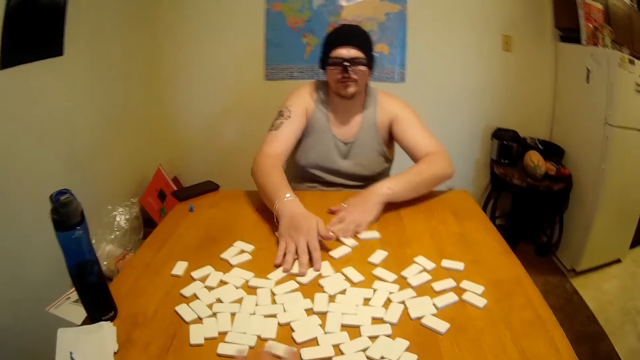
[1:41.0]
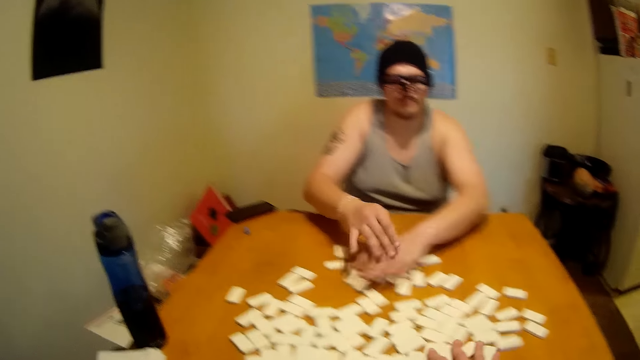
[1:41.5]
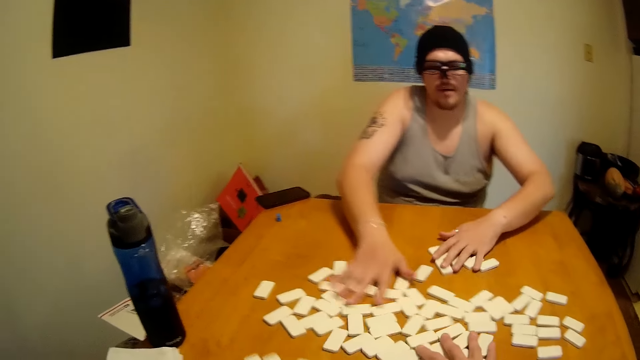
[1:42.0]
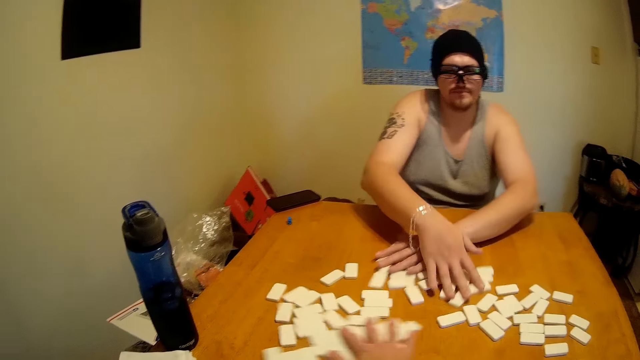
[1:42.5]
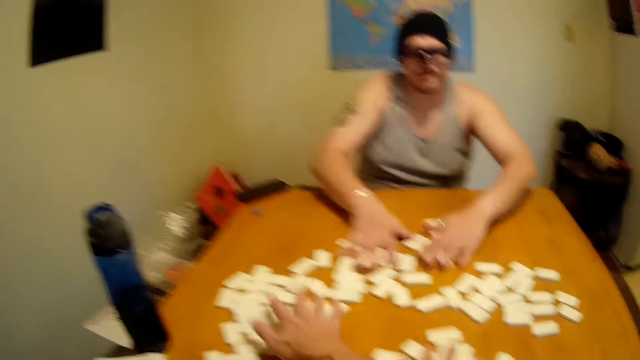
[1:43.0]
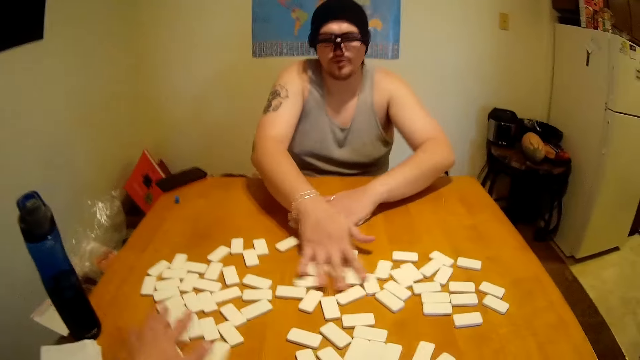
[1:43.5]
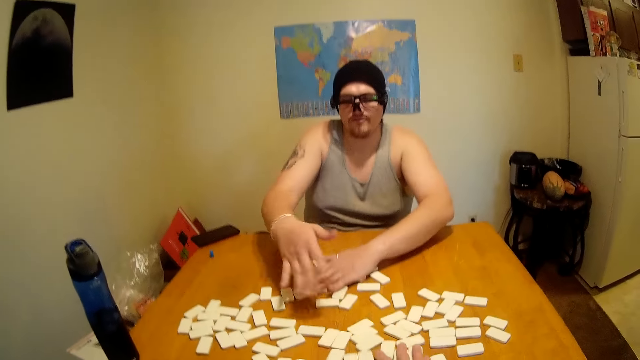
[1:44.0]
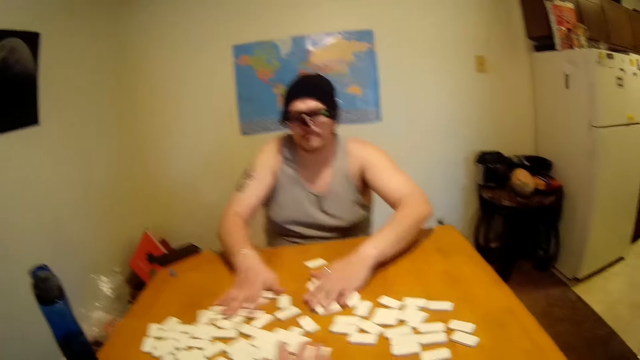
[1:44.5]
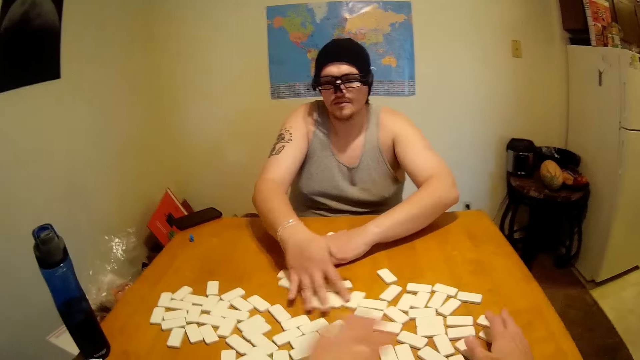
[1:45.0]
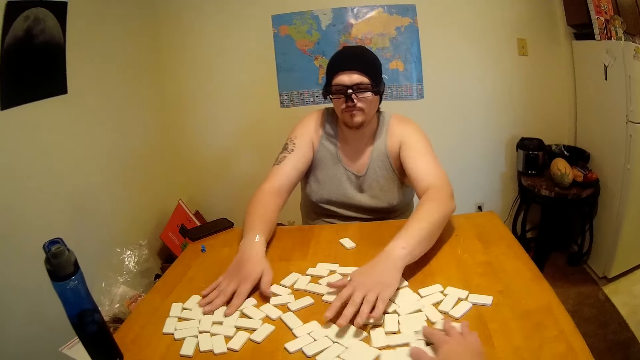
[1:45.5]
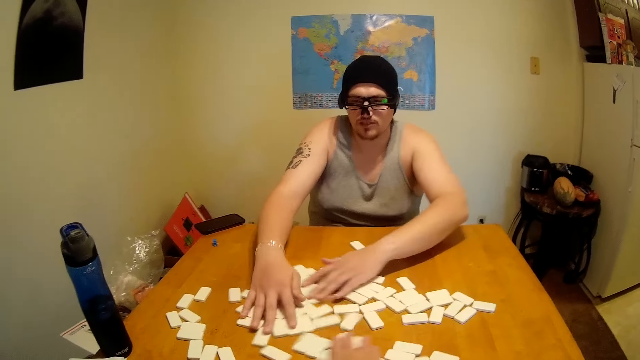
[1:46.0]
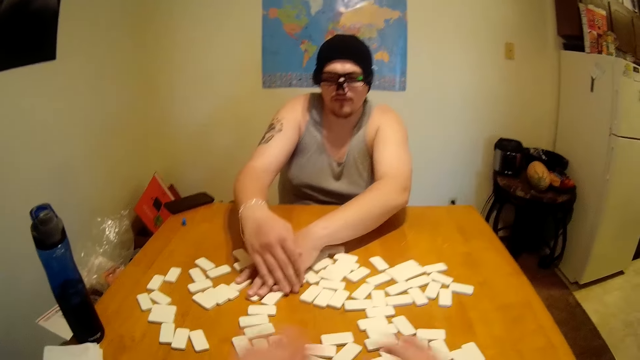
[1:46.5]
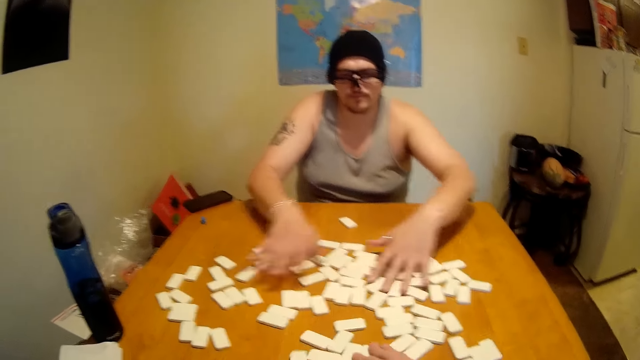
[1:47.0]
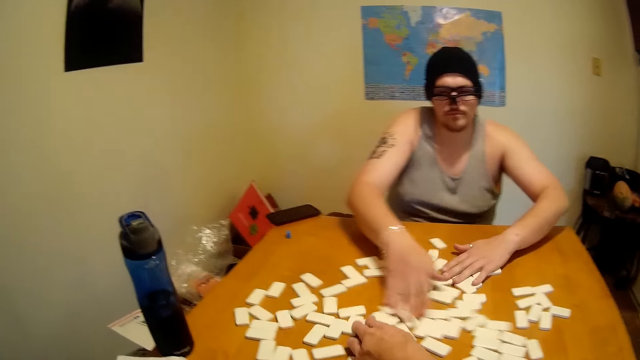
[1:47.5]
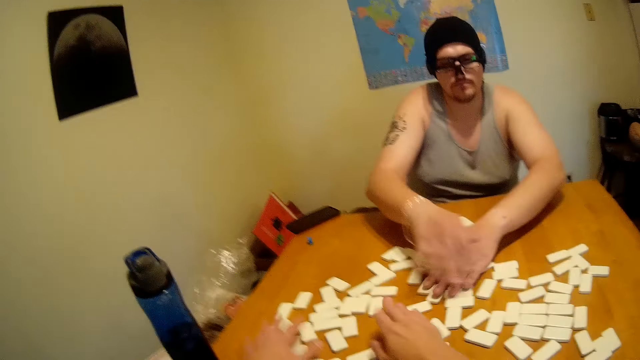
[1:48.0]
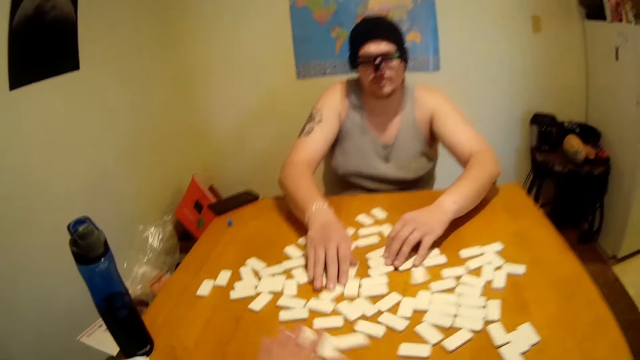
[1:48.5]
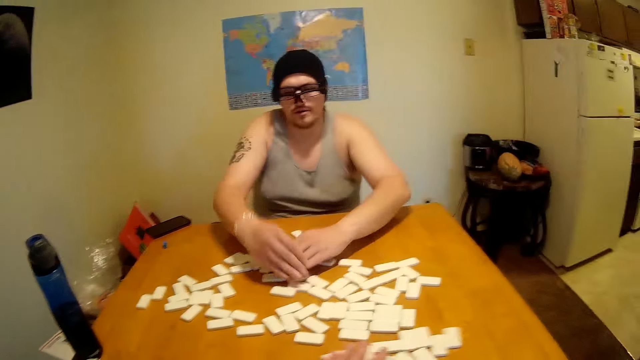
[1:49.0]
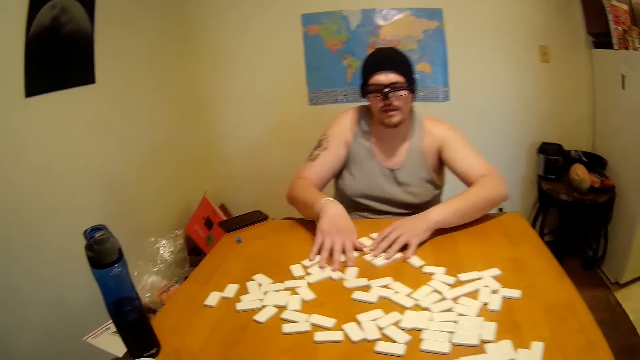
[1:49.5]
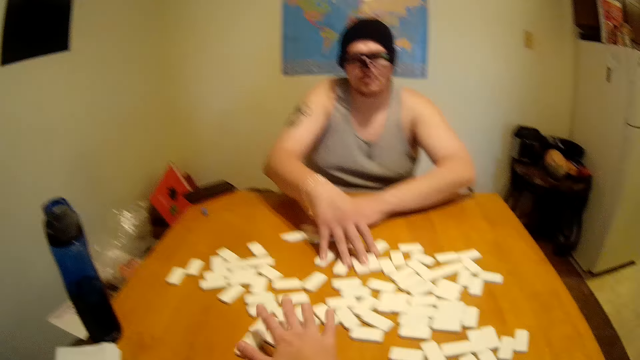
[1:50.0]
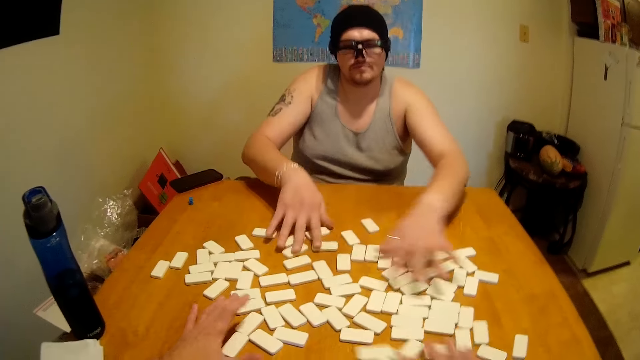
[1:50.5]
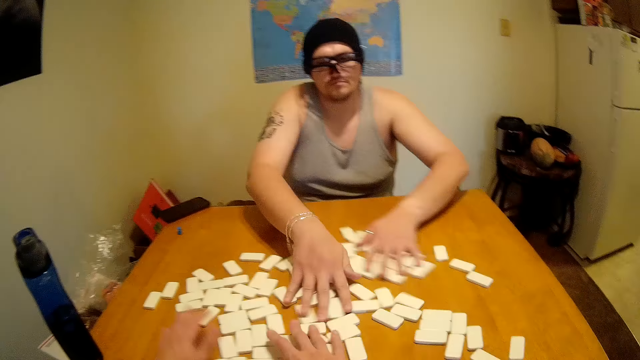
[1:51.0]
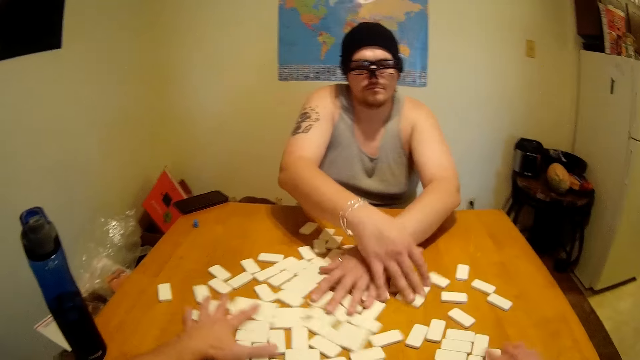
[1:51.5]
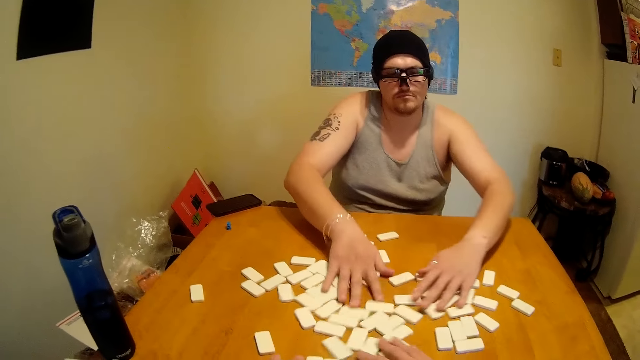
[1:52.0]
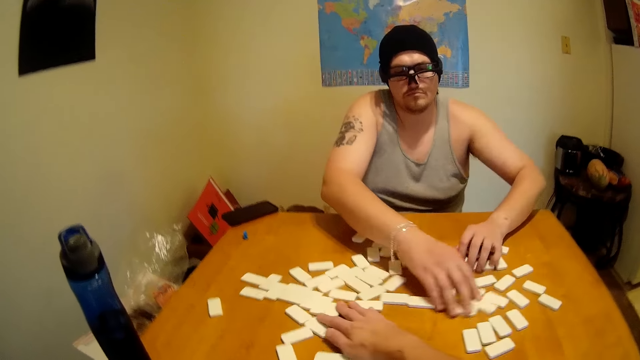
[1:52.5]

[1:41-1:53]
A man talks with the camera wearer. The camera wearer shuffles dominoes with the man. They shuffle the dominoes with the man again. They talk with the man. They shuffle the dominoes with the man repeatedly.

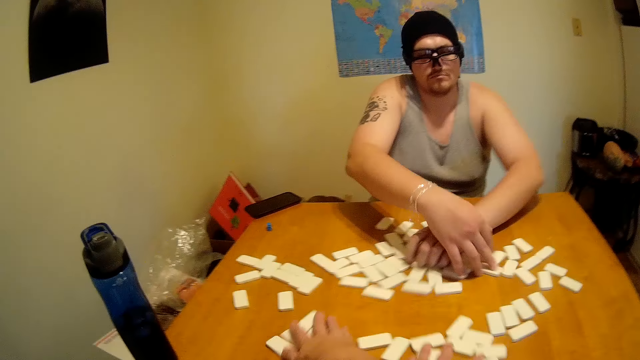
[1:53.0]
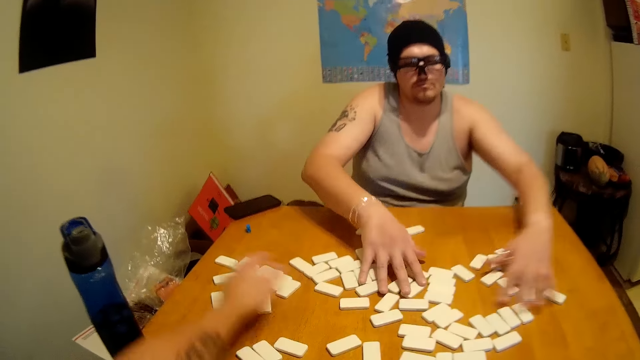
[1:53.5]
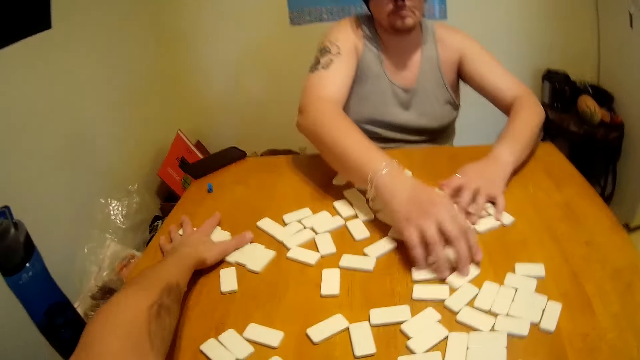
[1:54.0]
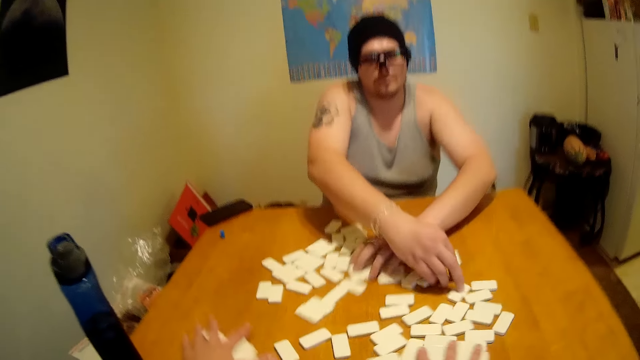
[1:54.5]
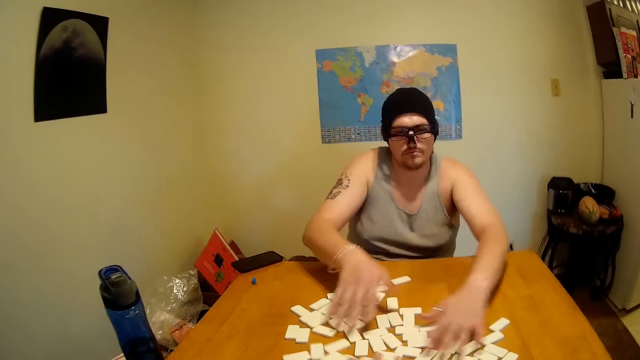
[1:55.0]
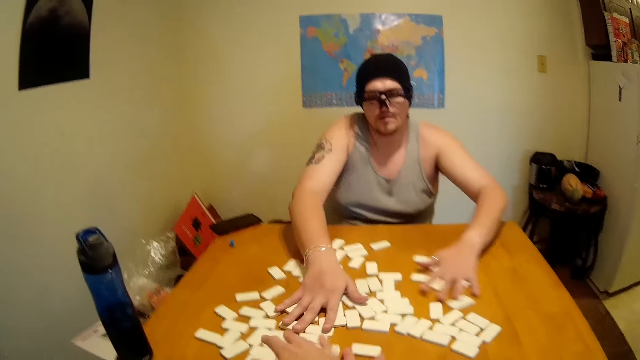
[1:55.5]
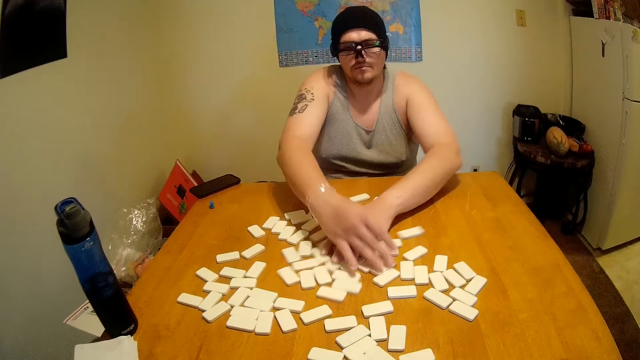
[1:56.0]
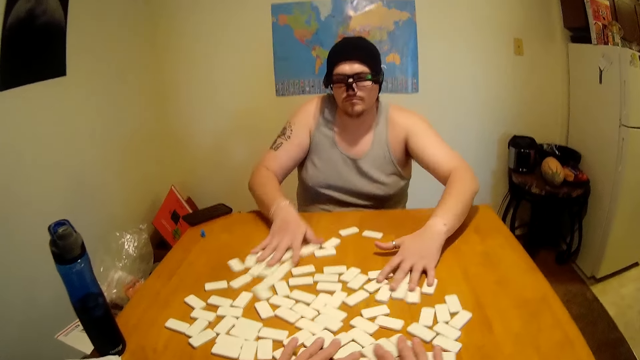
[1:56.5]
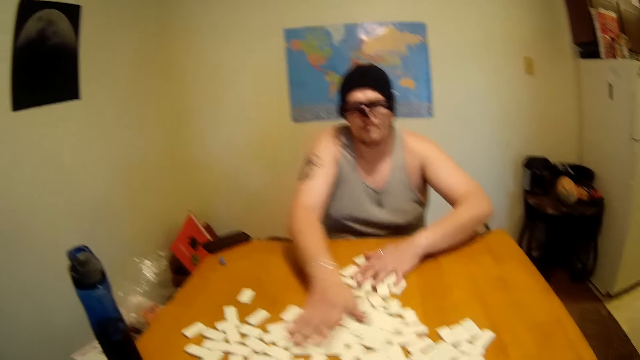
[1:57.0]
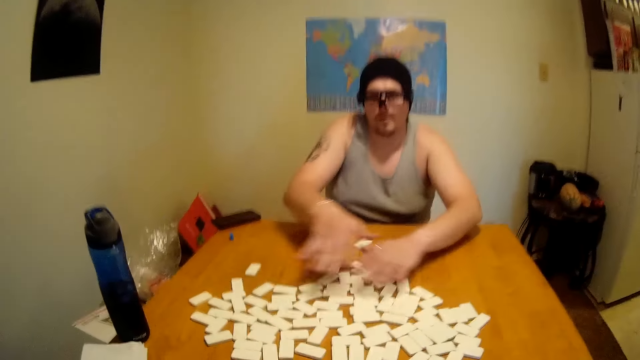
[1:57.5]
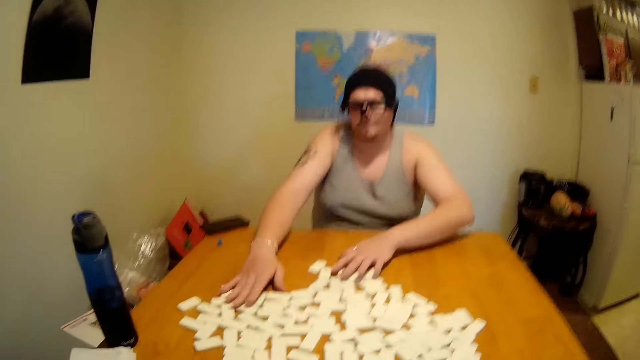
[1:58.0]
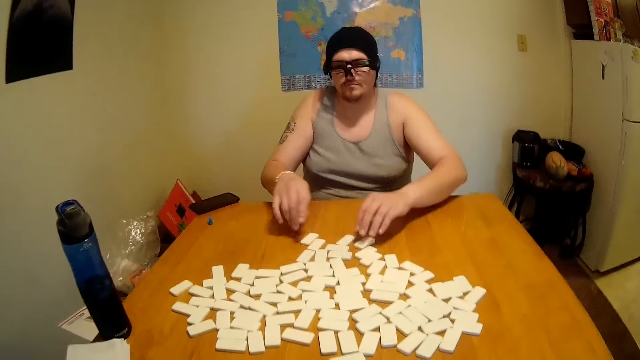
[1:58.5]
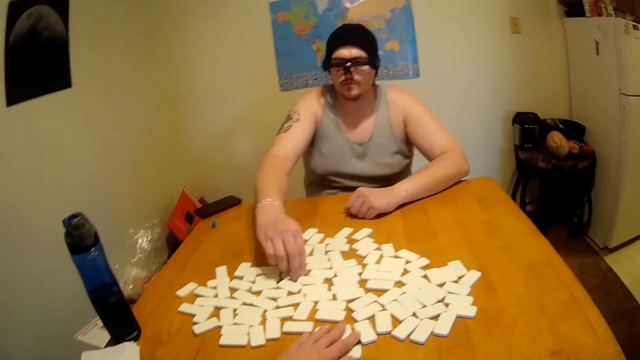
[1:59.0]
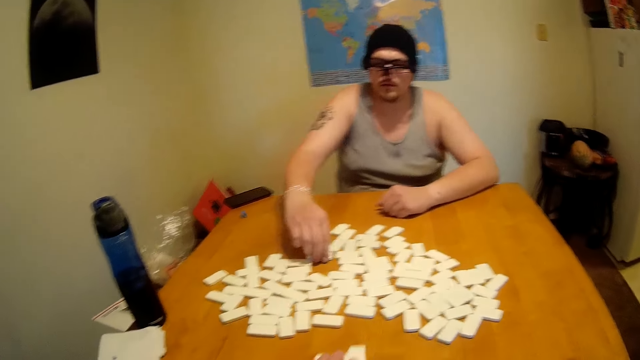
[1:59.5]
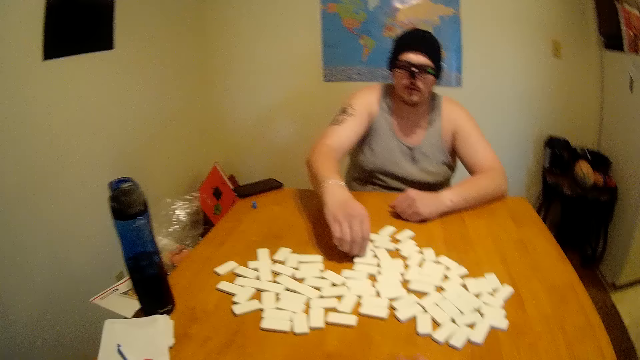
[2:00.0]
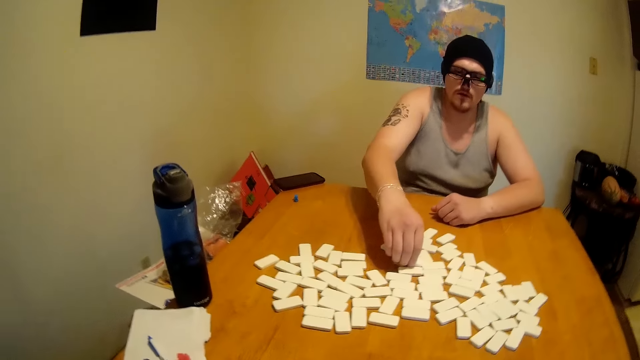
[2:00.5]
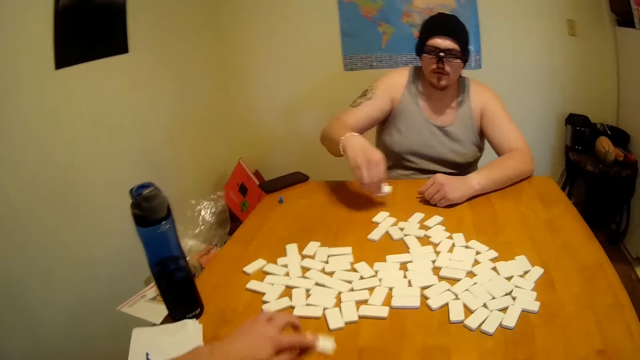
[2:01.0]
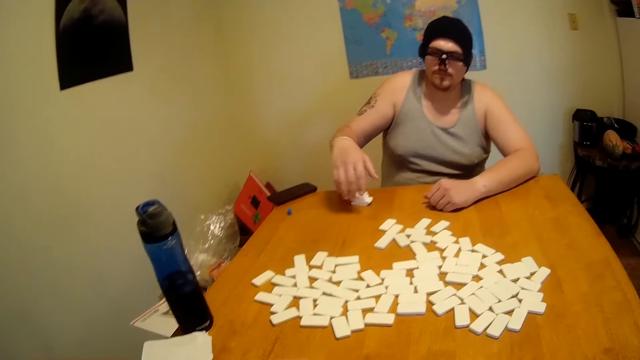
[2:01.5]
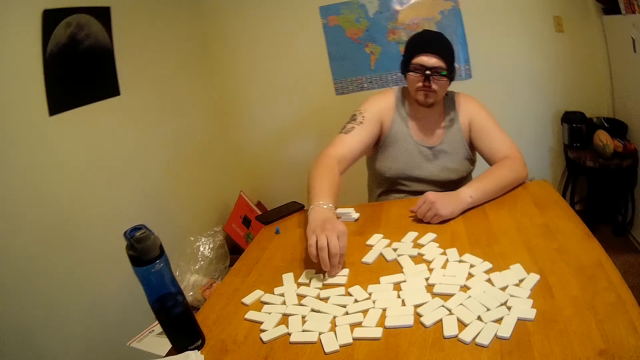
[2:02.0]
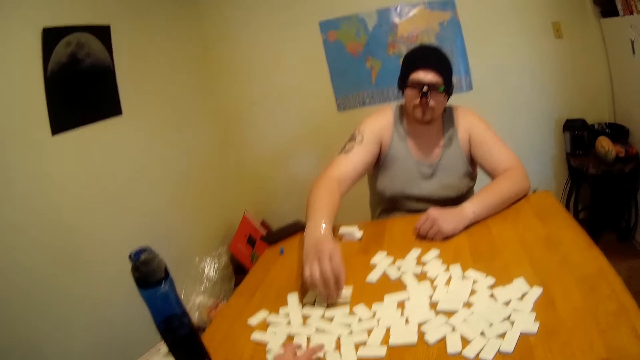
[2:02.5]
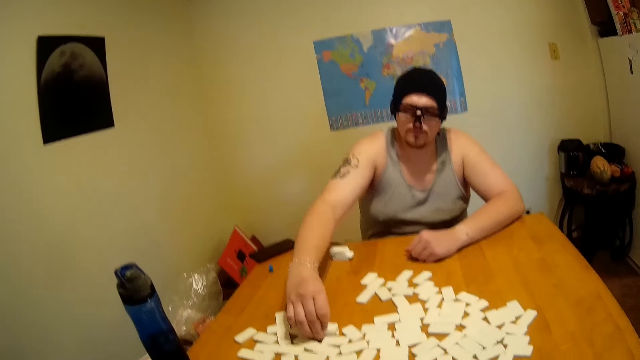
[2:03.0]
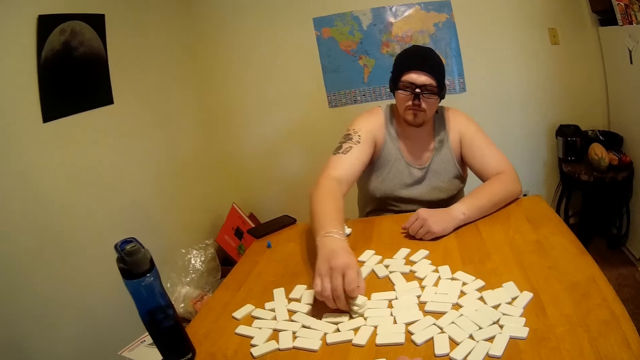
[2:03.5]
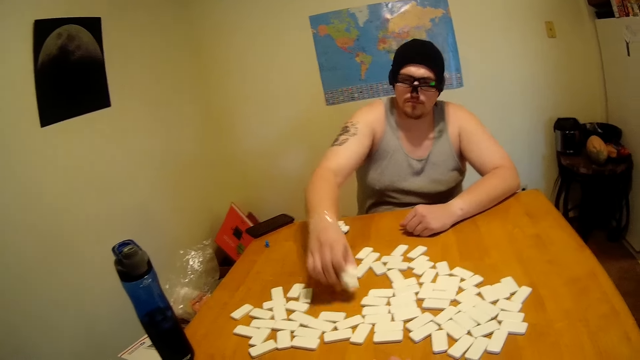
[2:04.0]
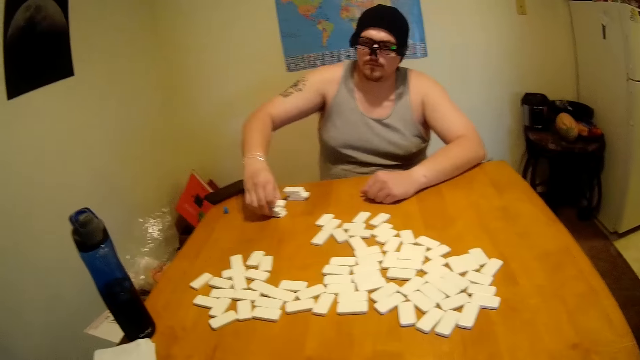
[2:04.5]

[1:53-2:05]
The camera wearer shuffles dominoes with a man. The man piles dice on a table. The camera wearer picks up a domino. The man picks up the domino. The camera wearer drags the dice on the table. They pick up the domino.
